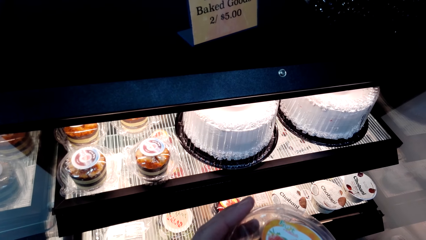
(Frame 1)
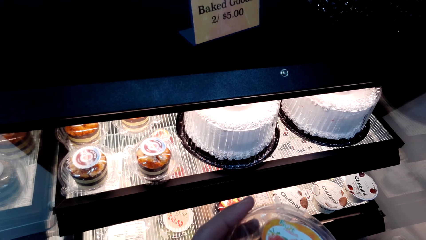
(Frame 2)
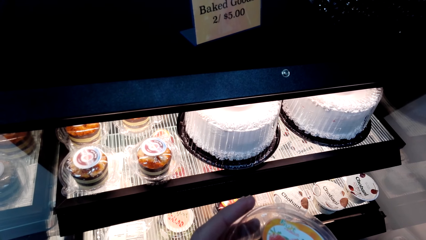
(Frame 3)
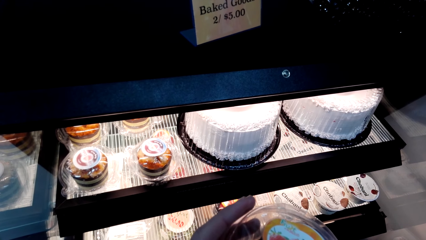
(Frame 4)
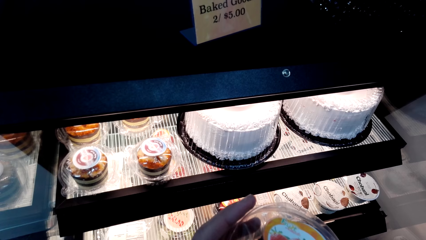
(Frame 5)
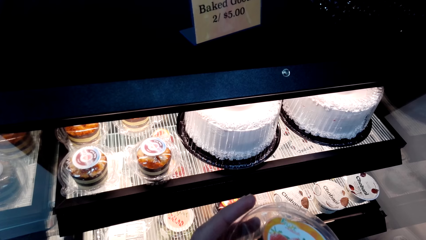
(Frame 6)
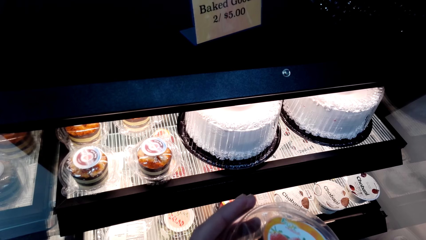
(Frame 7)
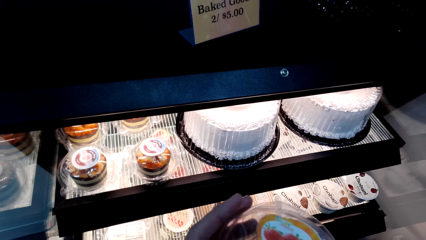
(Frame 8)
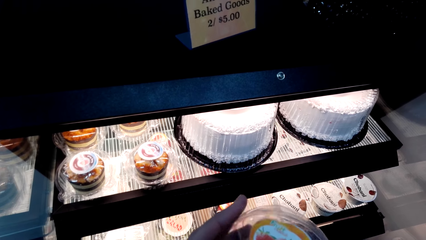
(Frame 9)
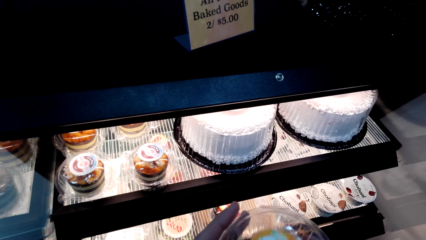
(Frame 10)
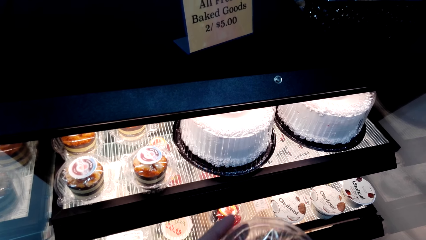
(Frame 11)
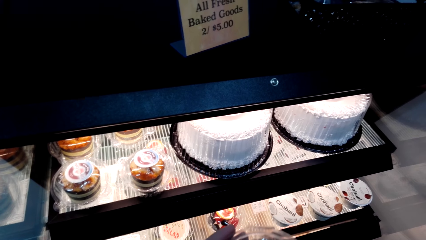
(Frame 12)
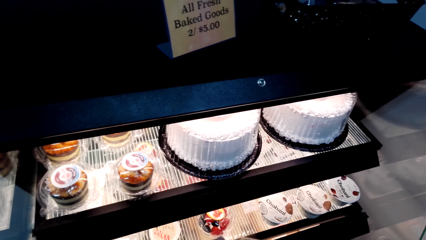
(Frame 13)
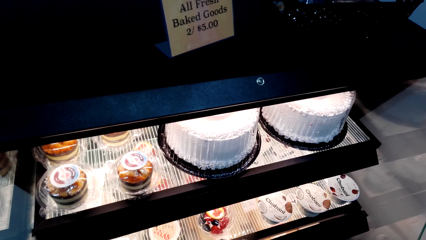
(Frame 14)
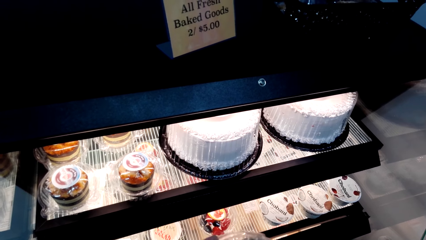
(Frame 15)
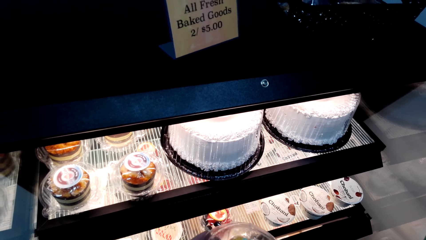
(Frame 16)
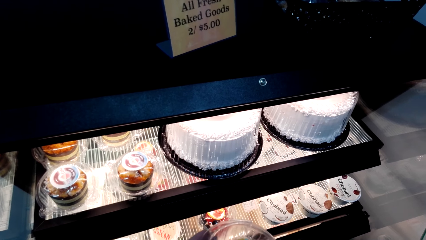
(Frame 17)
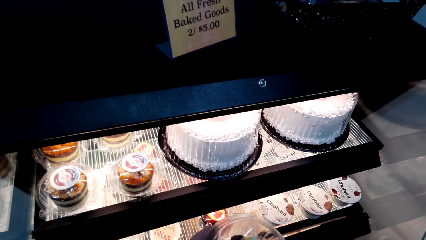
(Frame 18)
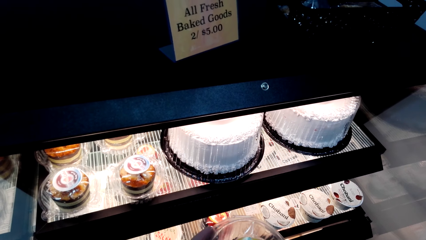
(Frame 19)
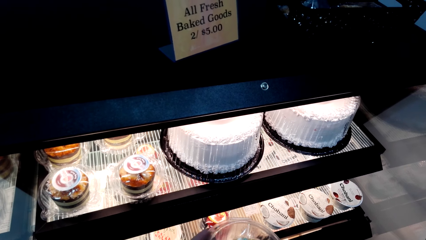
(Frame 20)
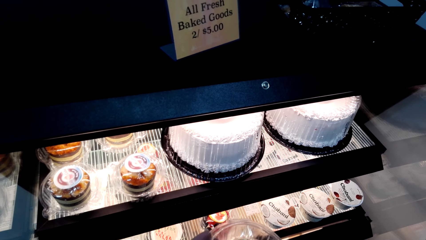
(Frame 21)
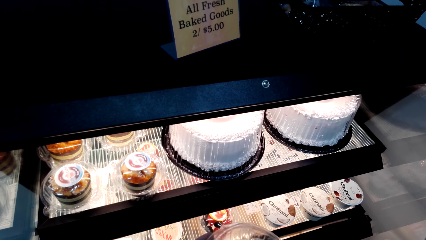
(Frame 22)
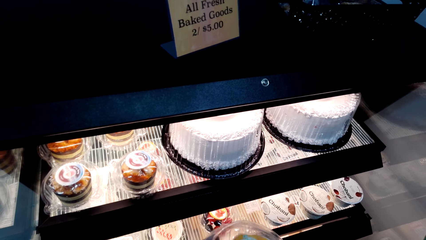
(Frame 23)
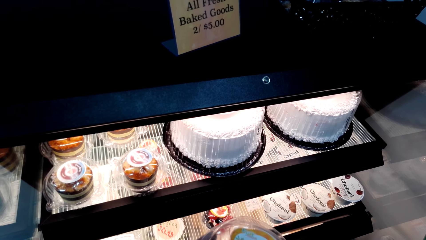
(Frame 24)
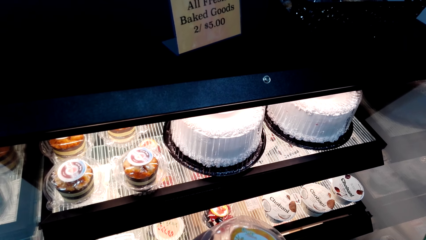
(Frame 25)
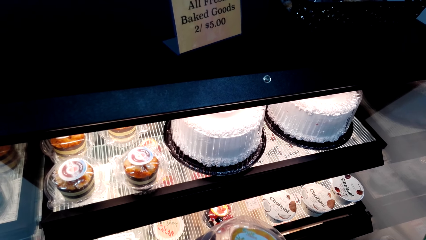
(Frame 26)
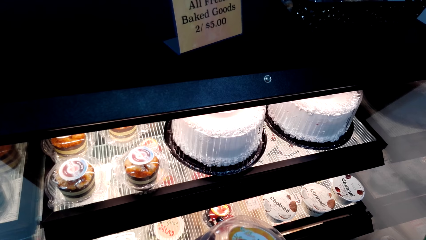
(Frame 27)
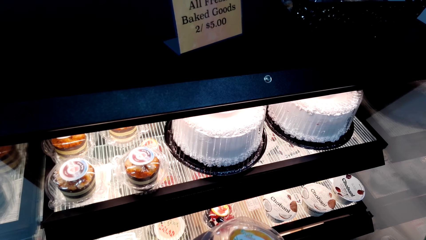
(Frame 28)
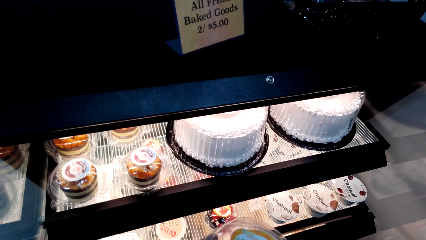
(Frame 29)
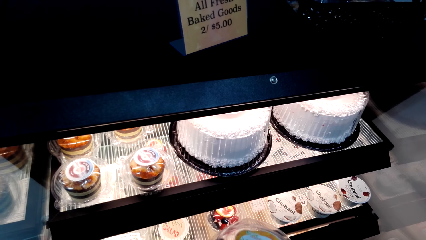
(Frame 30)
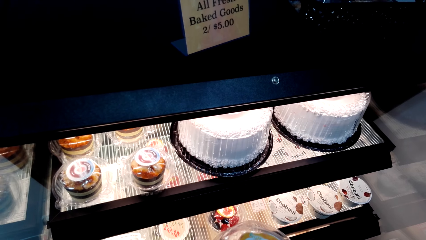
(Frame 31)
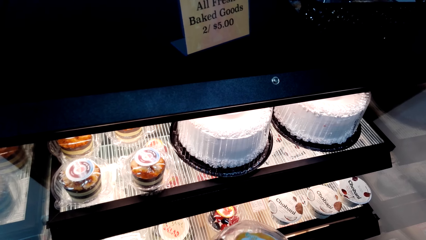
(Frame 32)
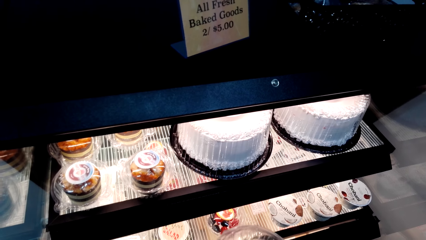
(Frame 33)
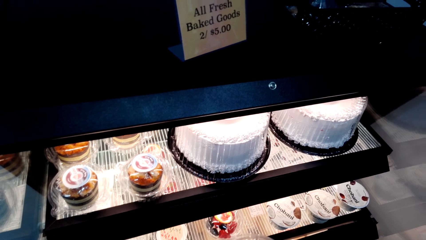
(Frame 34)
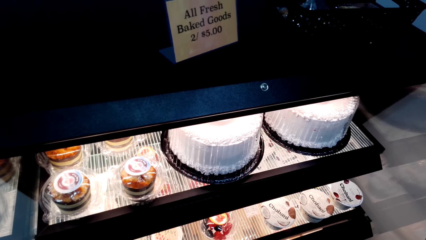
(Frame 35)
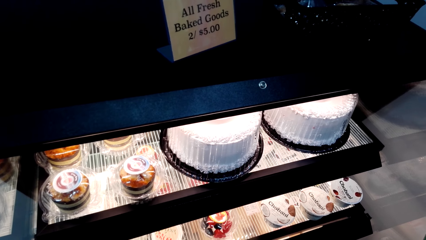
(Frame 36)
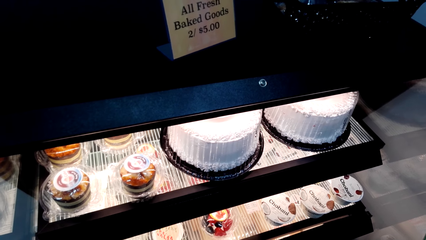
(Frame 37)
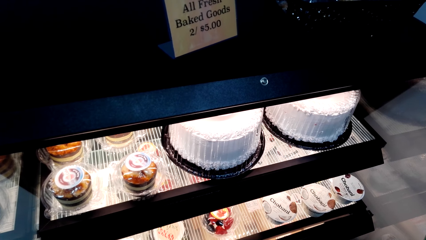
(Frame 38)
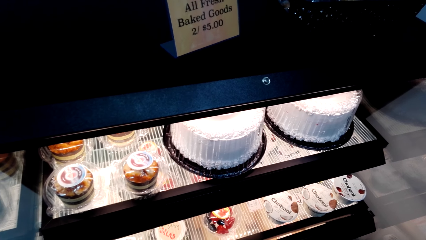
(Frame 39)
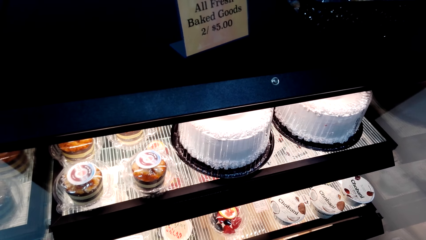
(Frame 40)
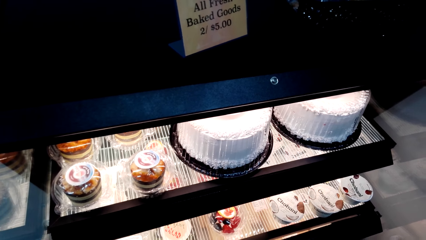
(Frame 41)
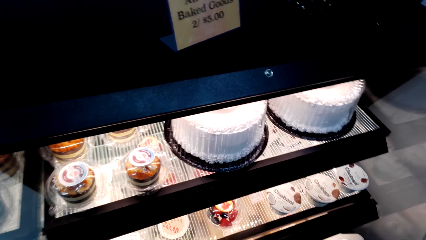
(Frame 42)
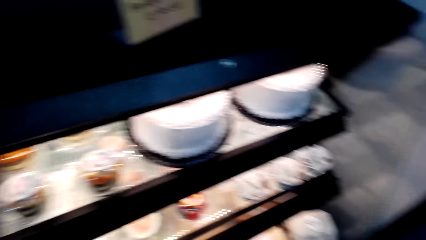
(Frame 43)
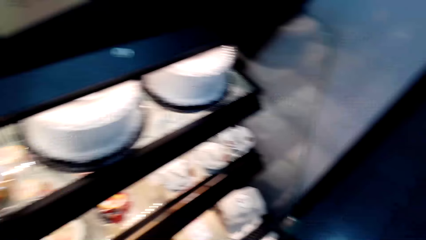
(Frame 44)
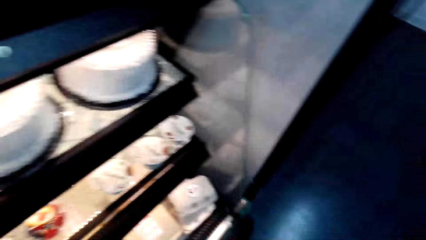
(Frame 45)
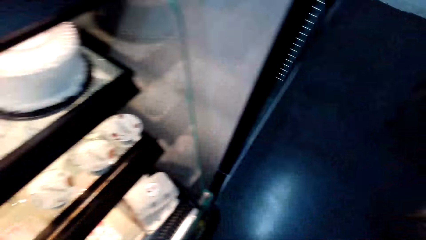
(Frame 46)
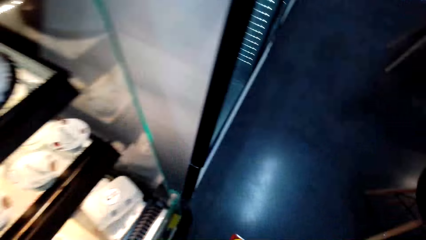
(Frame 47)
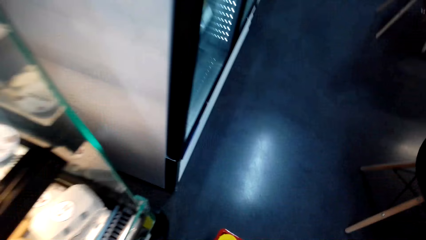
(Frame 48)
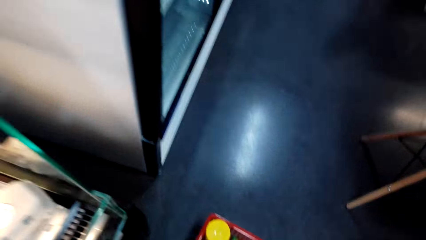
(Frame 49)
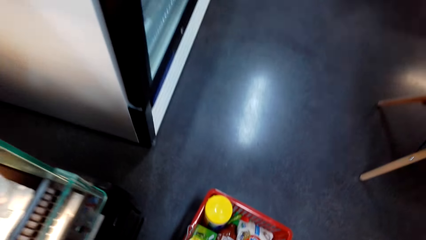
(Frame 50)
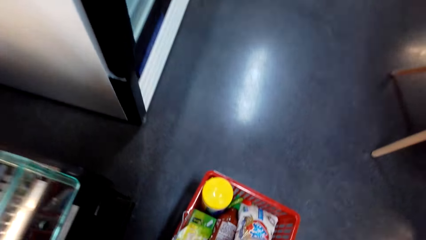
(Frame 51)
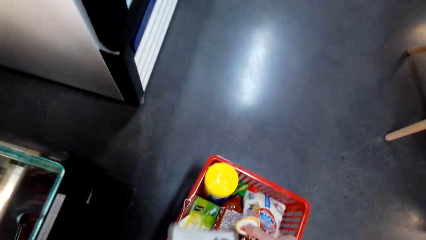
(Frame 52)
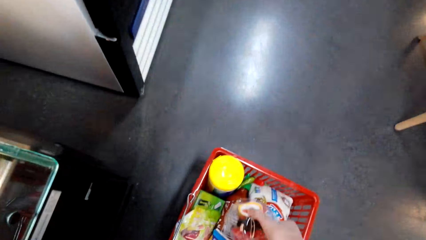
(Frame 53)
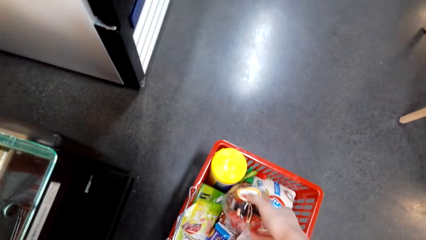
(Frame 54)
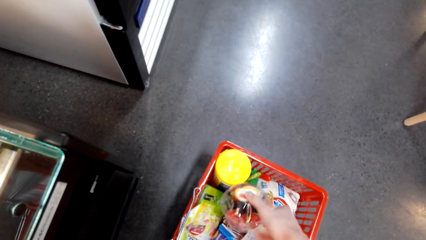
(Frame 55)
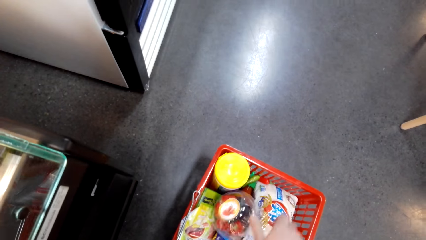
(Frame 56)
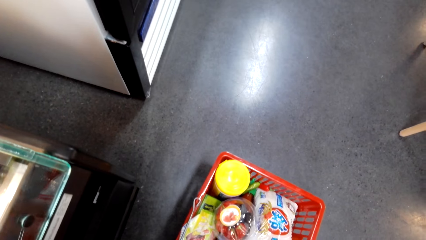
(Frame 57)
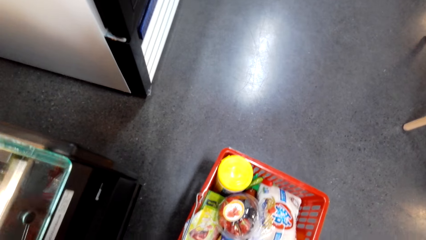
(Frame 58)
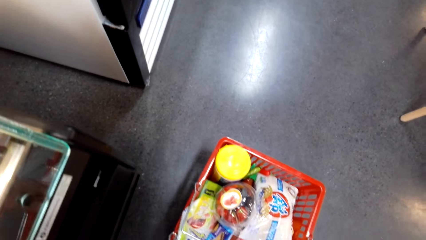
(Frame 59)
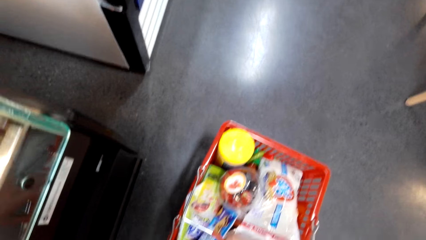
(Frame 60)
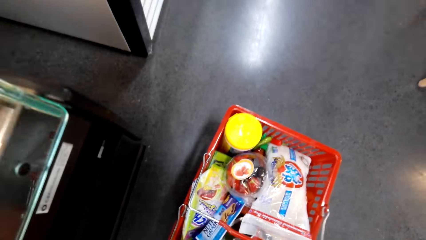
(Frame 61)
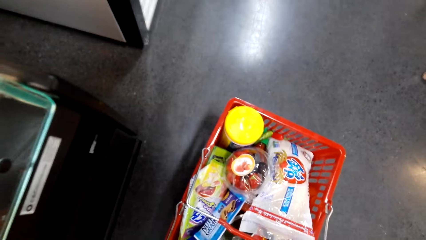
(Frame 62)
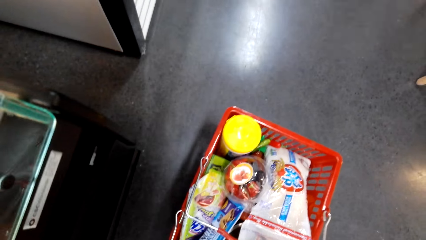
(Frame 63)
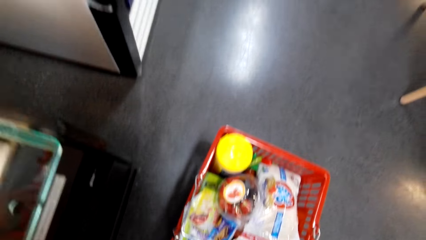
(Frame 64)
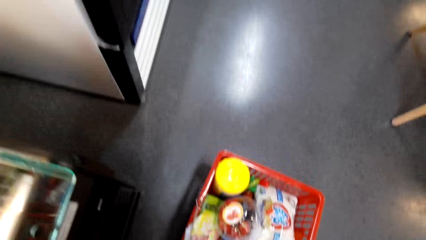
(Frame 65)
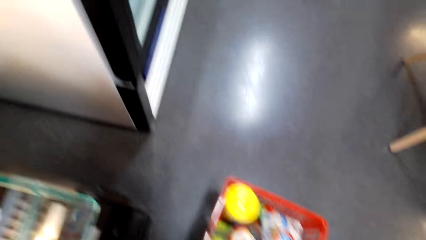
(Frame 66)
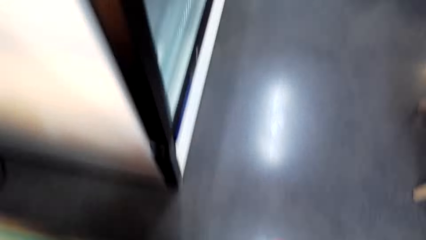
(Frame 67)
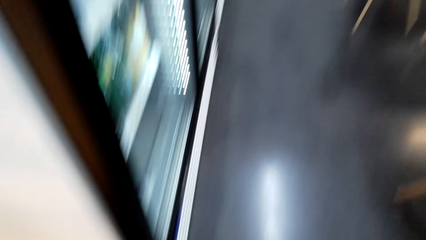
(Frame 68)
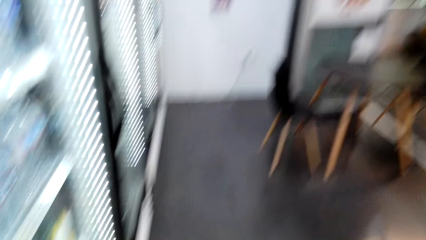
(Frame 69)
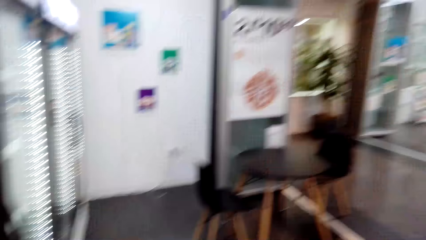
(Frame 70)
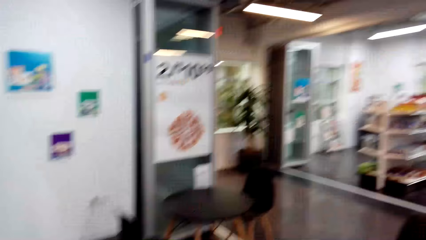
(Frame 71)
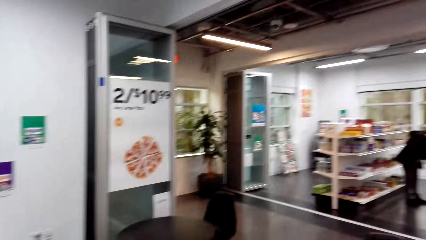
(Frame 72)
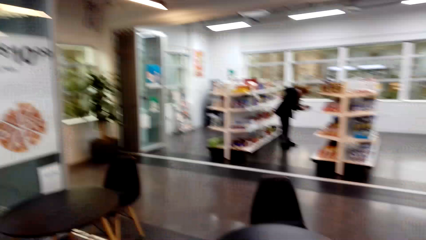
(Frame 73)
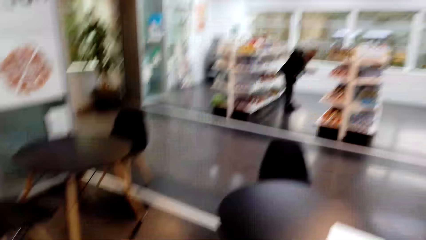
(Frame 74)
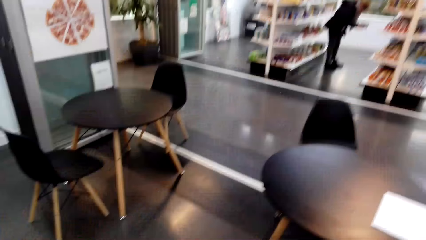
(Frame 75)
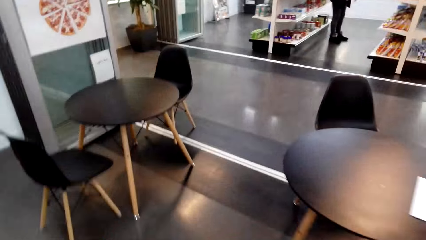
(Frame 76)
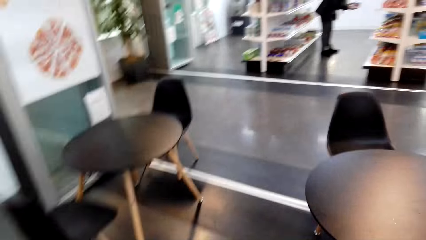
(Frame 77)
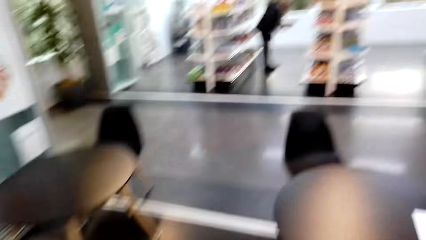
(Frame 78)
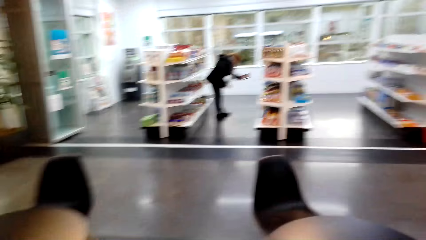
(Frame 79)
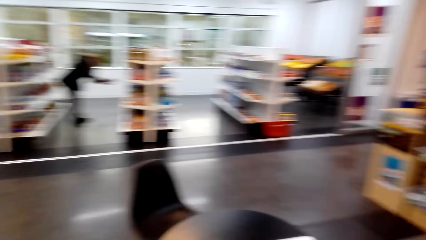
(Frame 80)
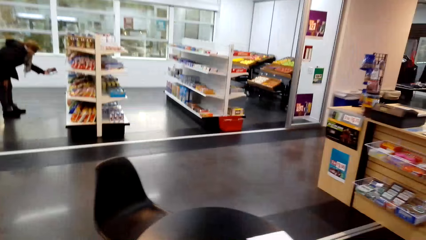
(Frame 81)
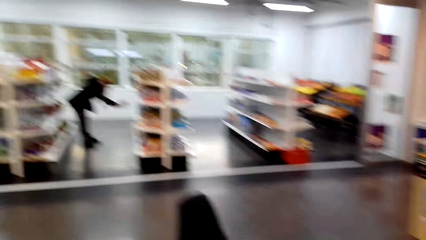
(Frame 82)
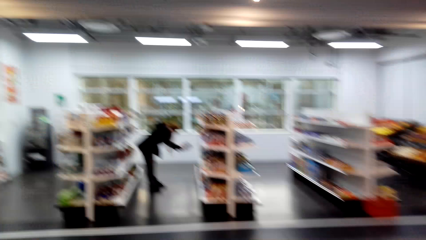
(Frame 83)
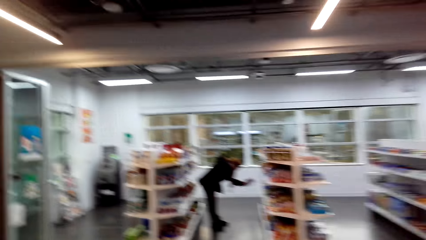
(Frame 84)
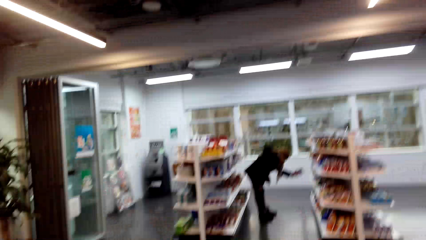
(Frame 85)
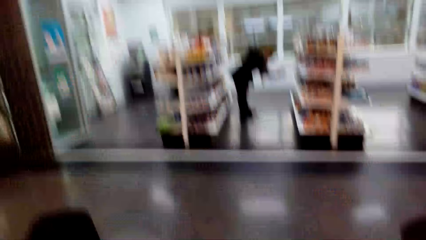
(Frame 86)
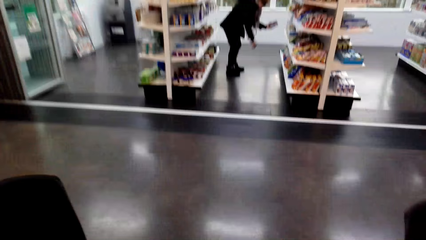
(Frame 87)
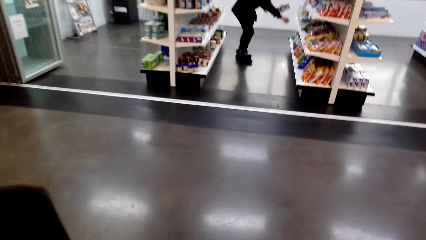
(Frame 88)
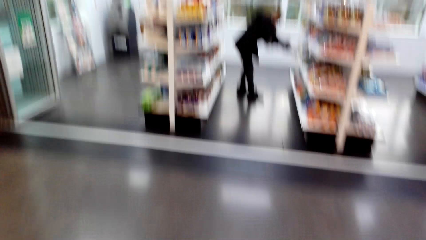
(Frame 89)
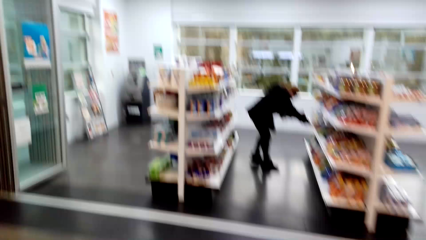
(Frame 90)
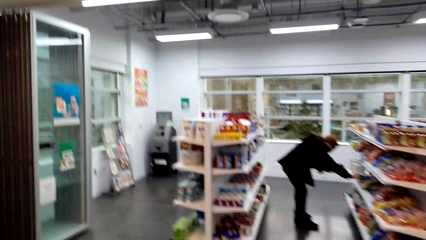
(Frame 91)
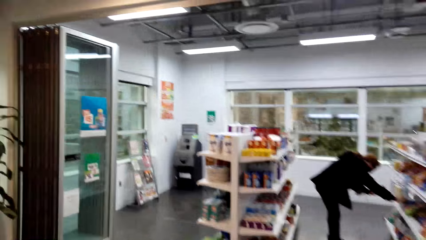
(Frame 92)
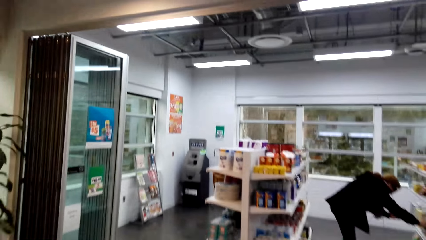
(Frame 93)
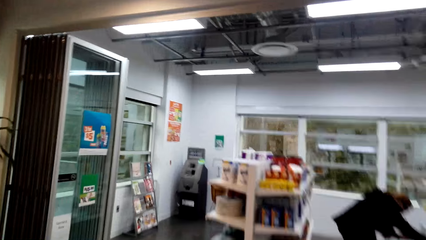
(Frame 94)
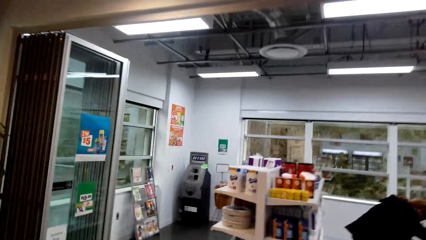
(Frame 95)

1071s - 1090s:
The camera wearer picks the strawberry cake. They talk. They put the strawberry cake on a shopping basket. They look around and walk across the store.
